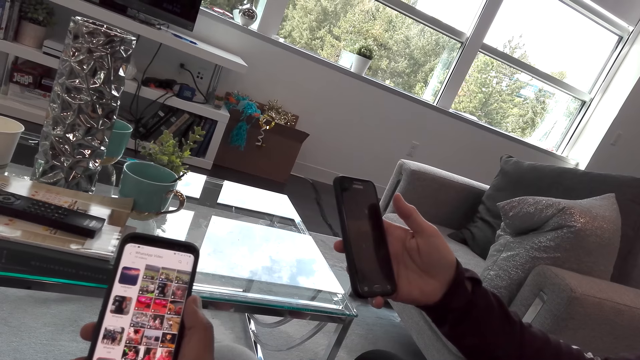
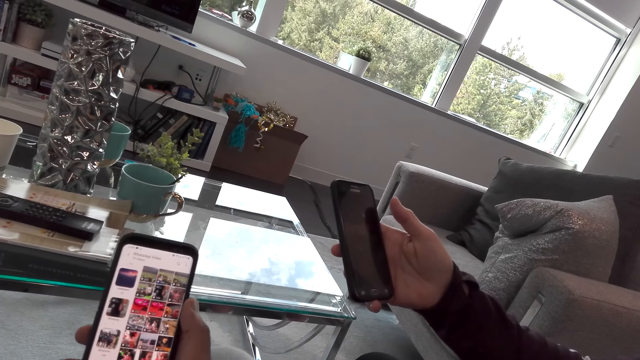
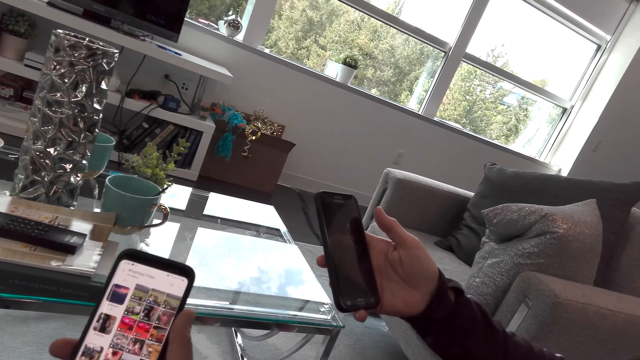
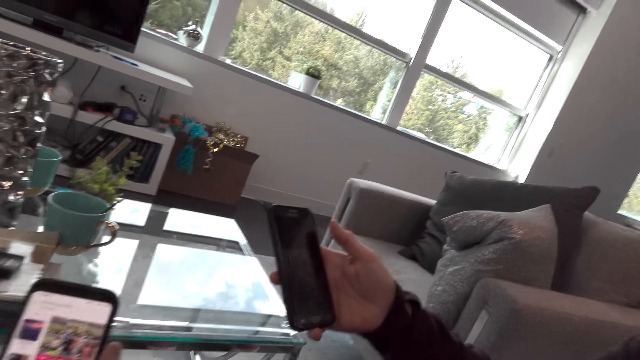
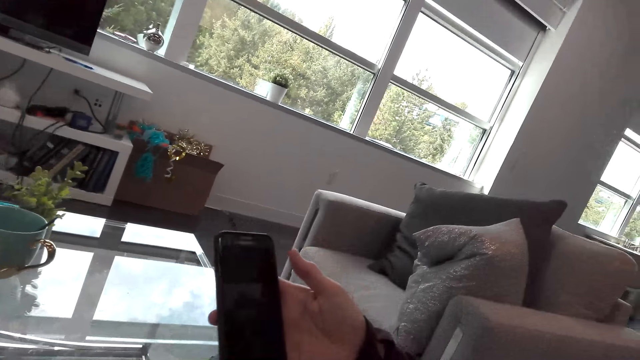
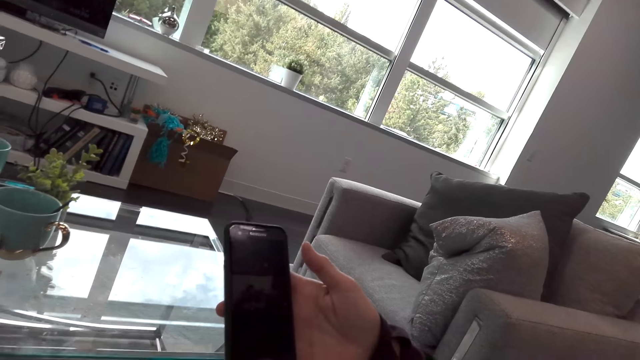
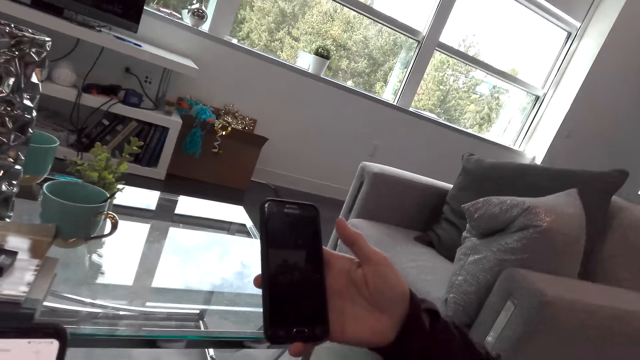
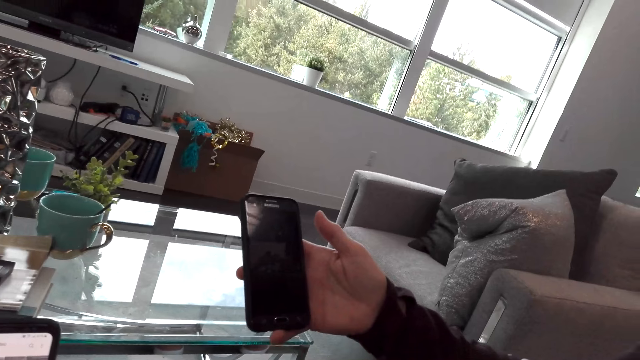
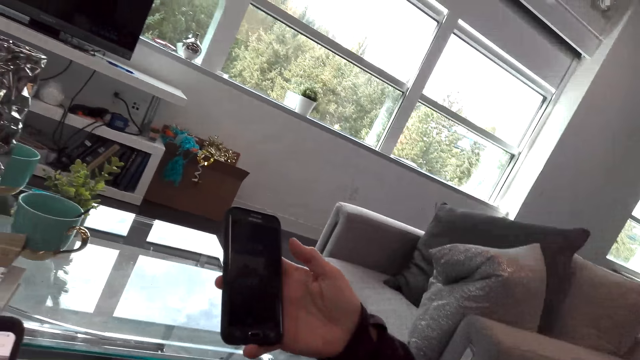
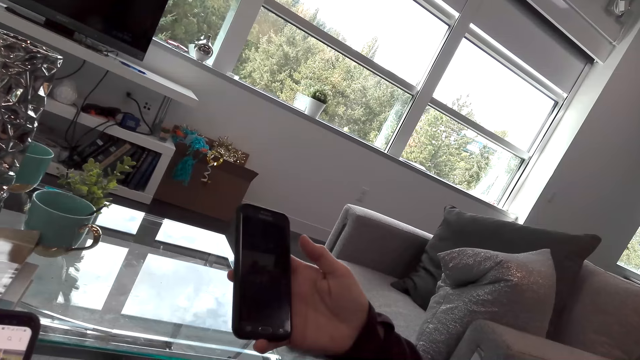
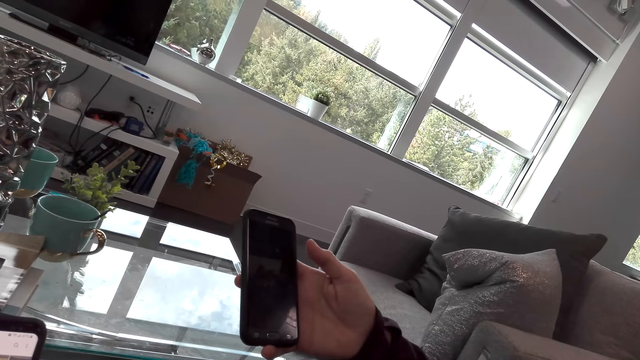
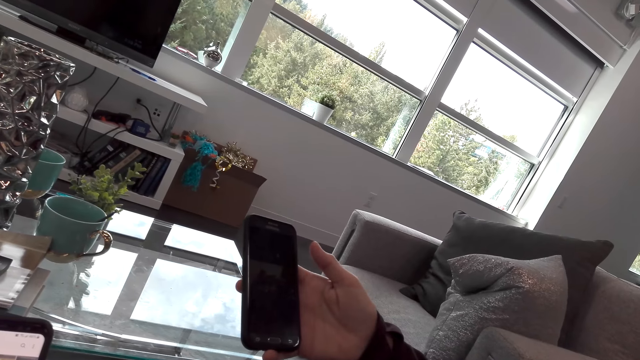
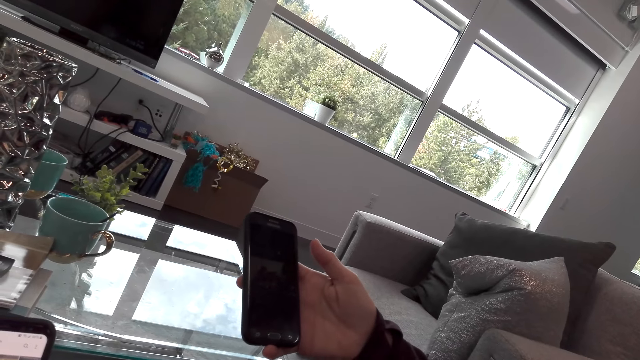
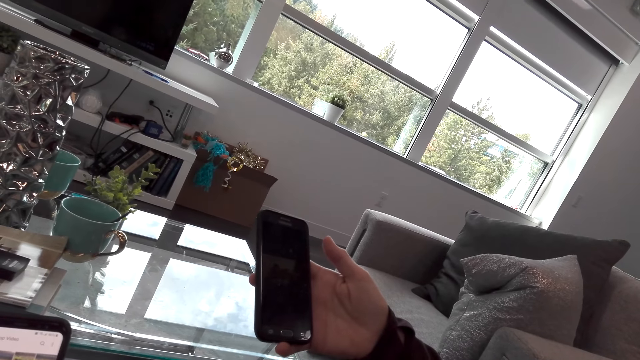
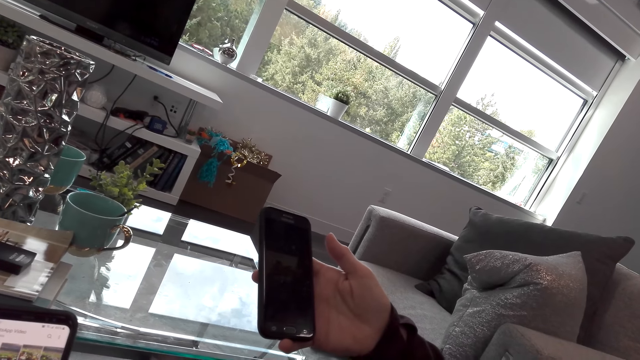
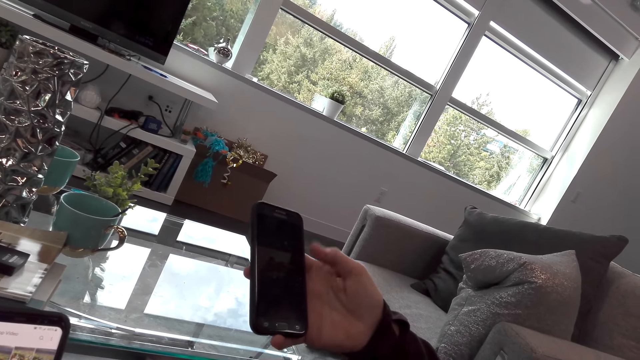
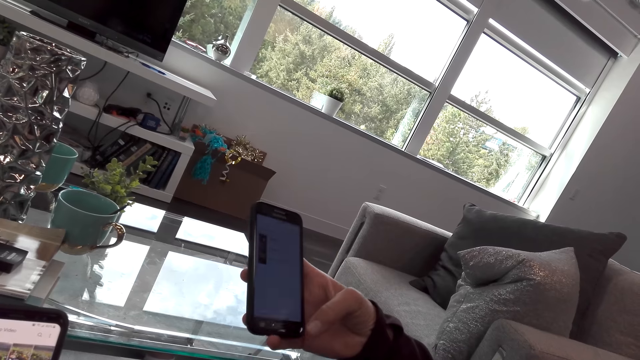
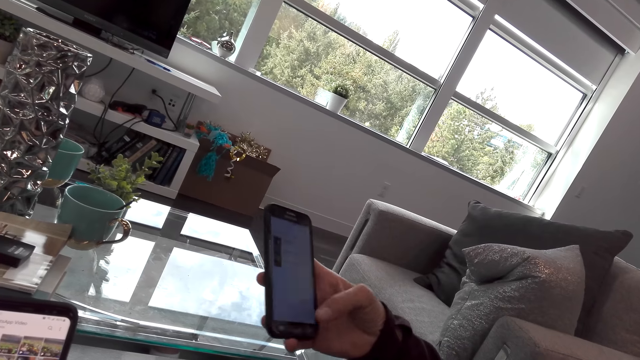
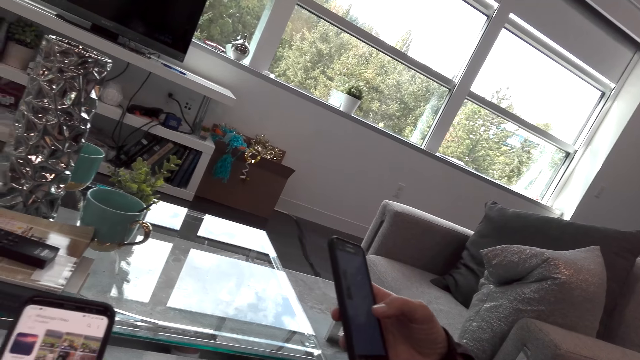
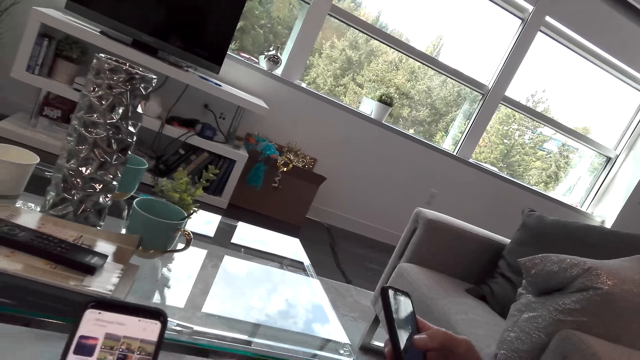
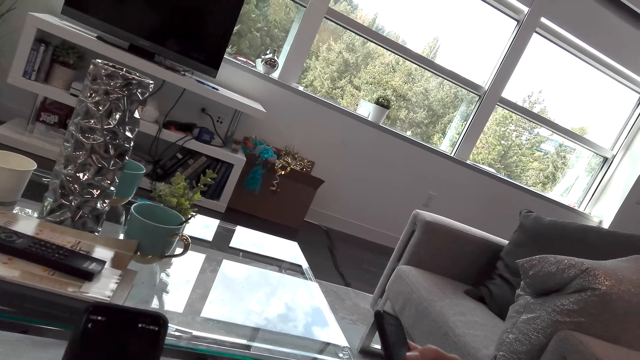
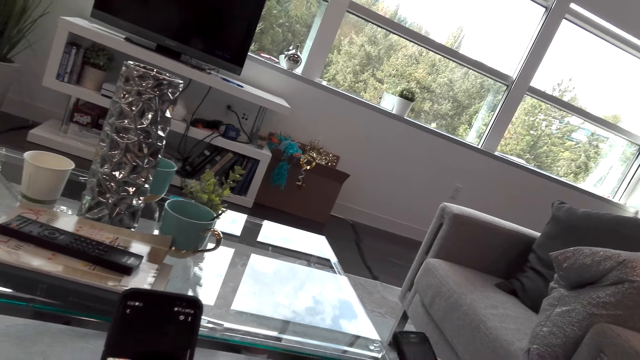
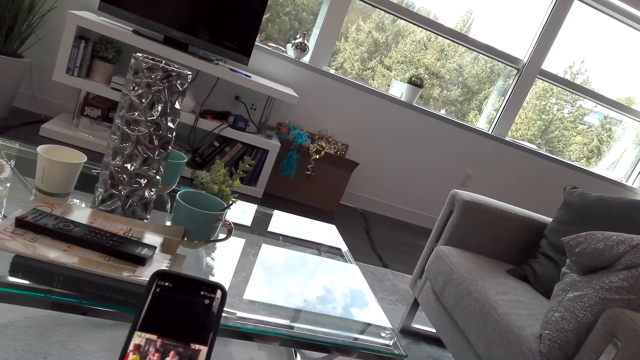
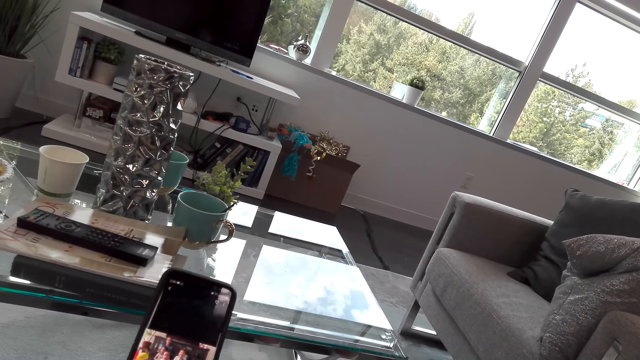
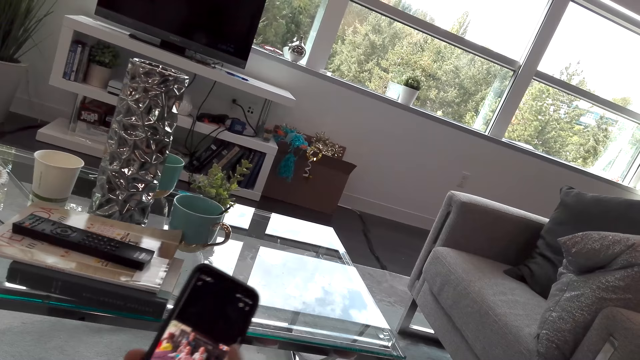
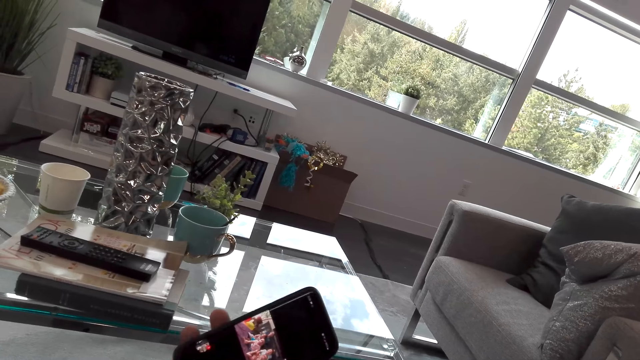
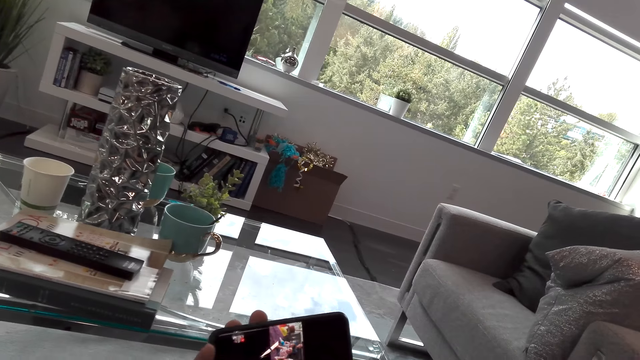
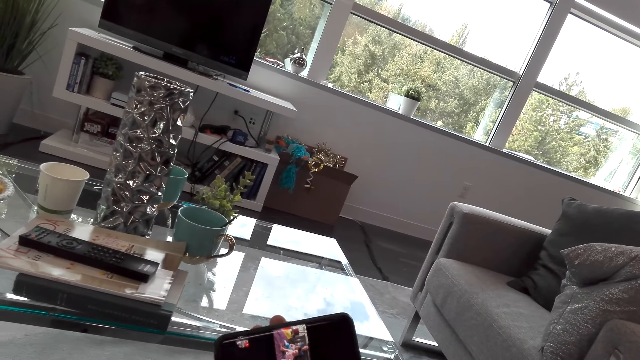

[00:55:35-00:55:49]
The lady speaks to the camera wearer. The camera wearer dialogues with the lady. The lady shows the camera wearer the phone. The lady touches her phone. The lady laughs with the camera wearer. The camera wearer speaks to the lady and uses his phone.

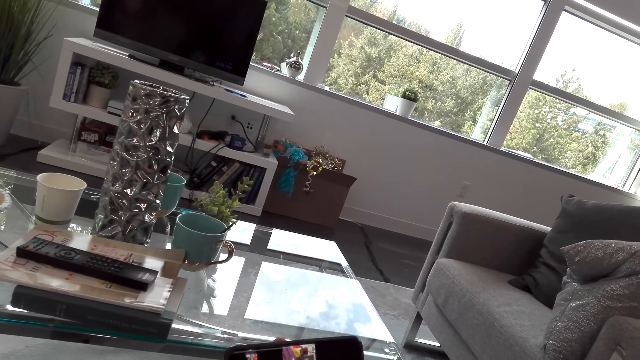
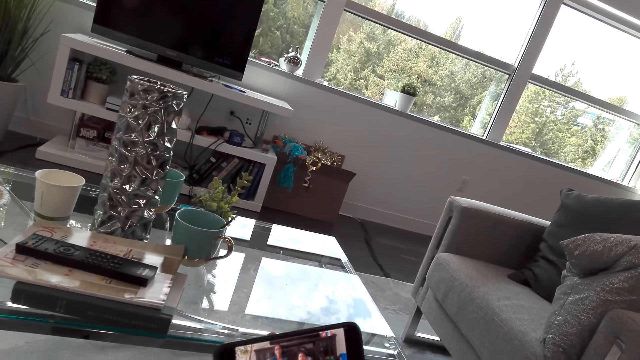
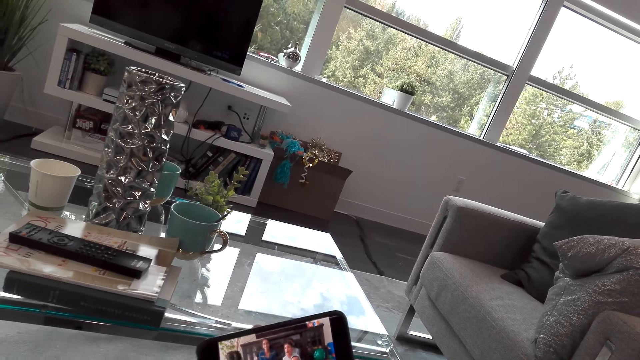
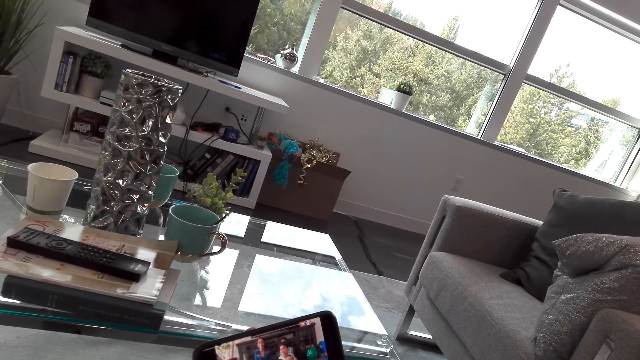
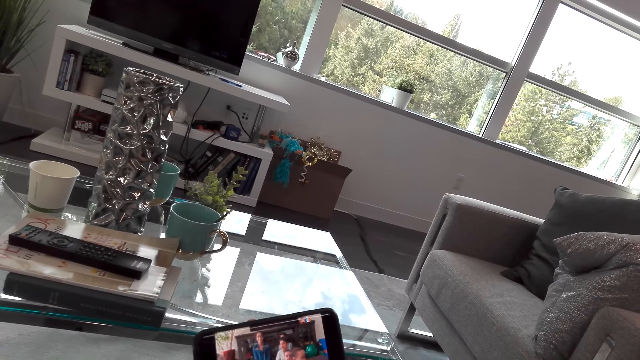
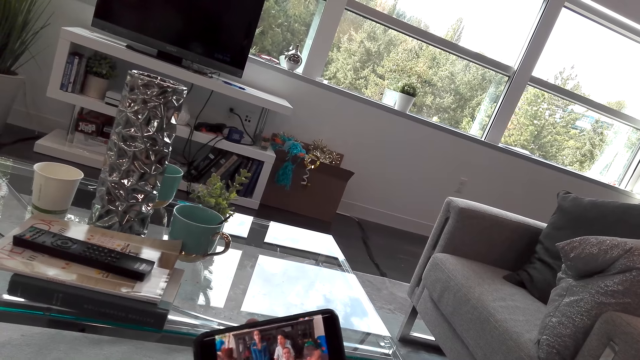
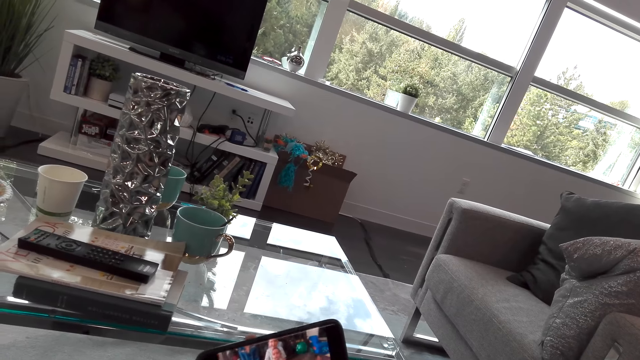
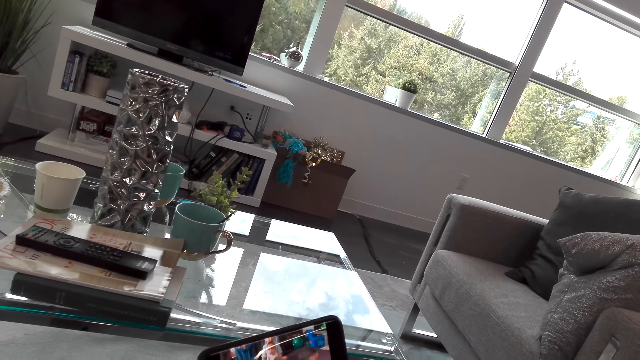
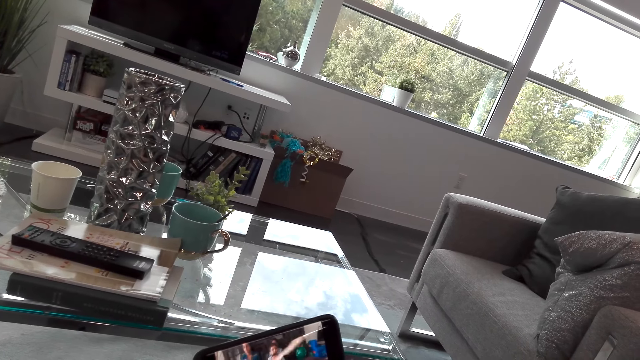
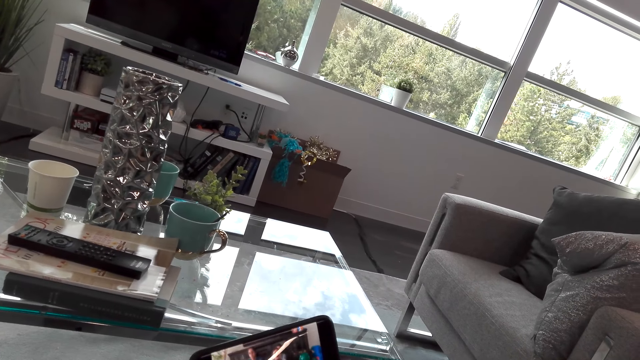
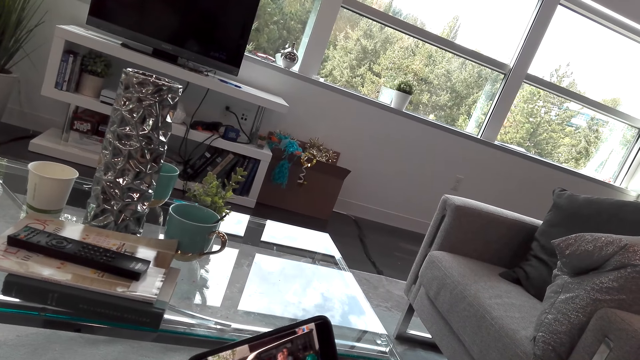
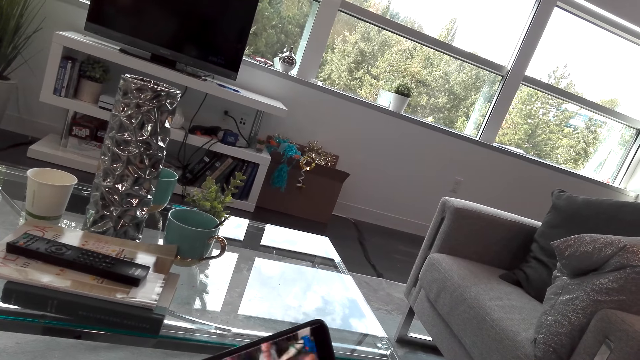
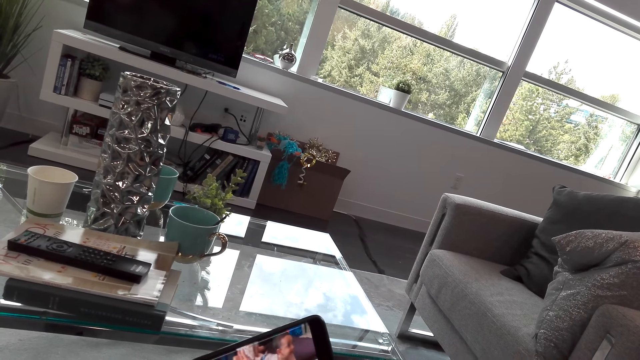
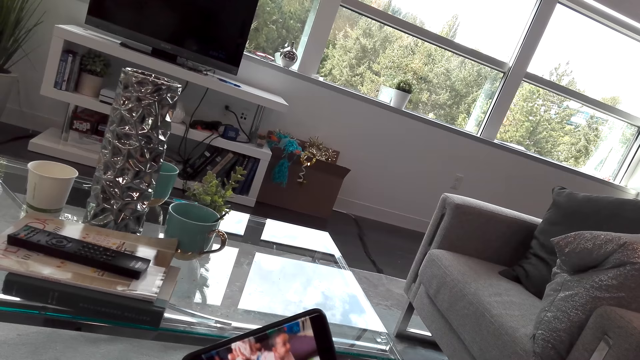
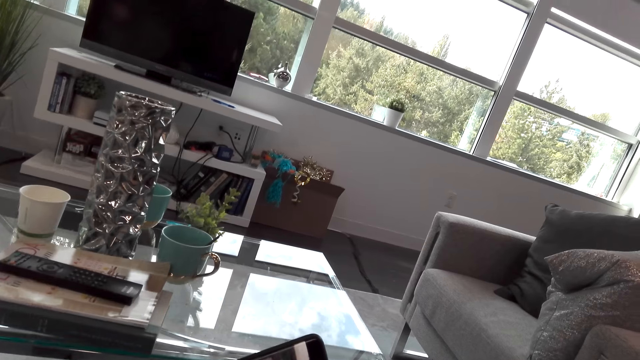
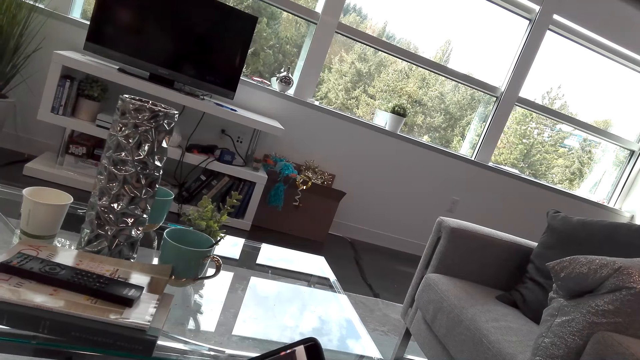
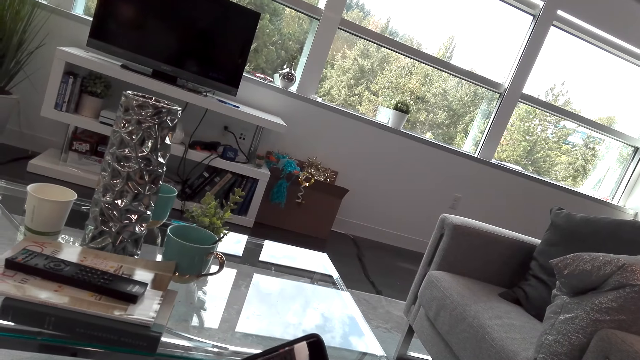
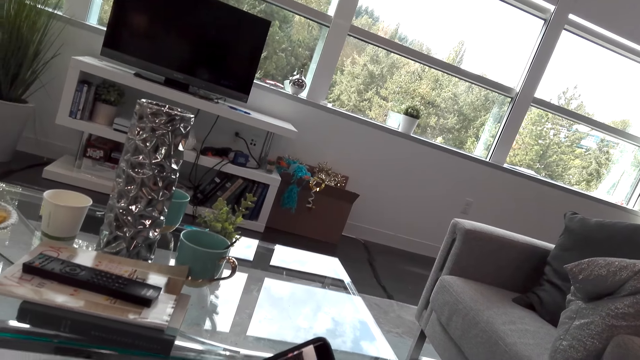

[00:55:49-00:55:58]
The camera wearer speaks to the lady and shows the lady a video in his phone.
